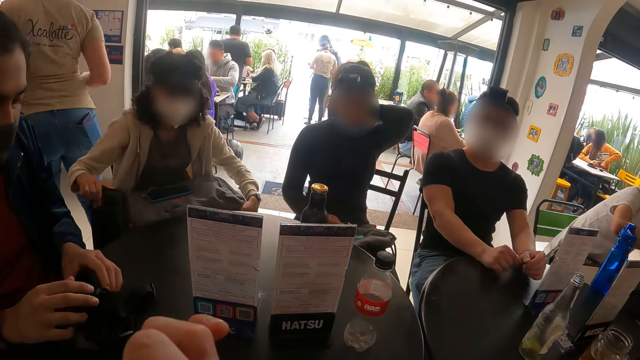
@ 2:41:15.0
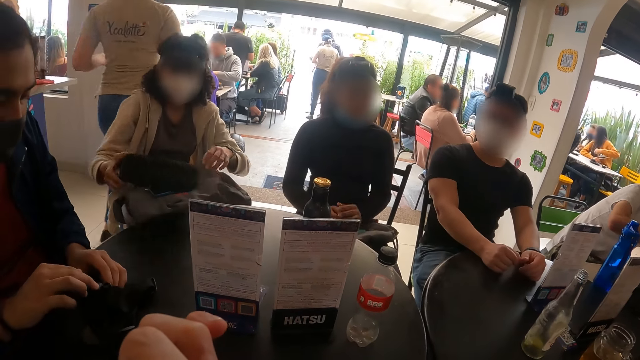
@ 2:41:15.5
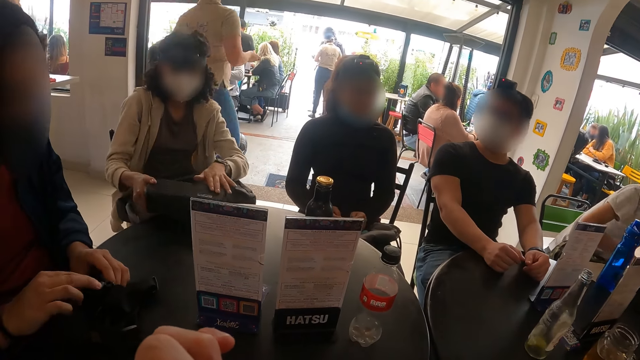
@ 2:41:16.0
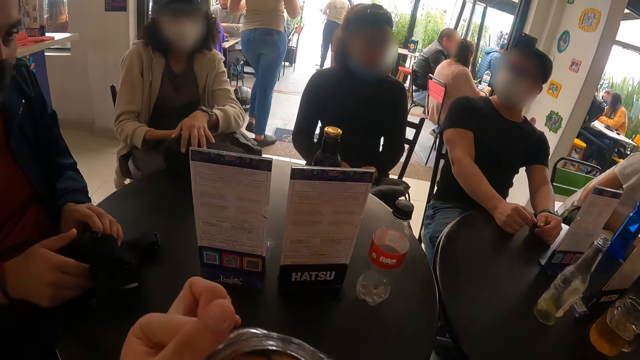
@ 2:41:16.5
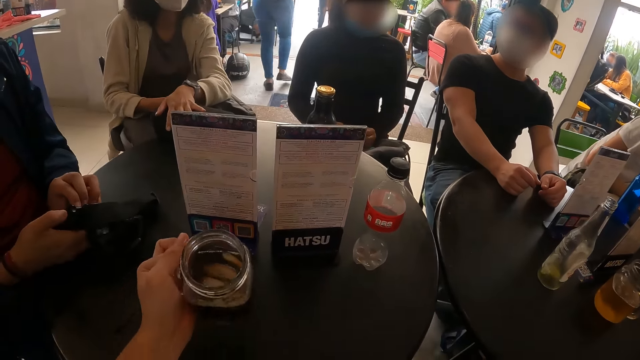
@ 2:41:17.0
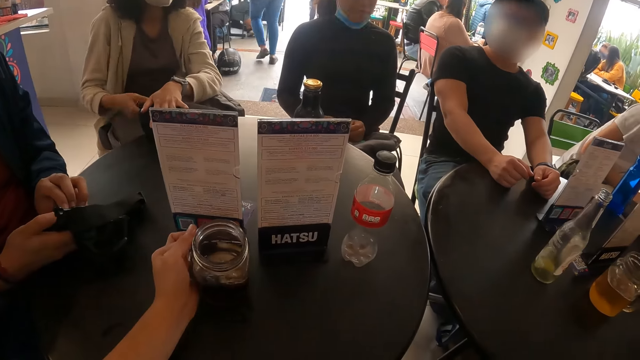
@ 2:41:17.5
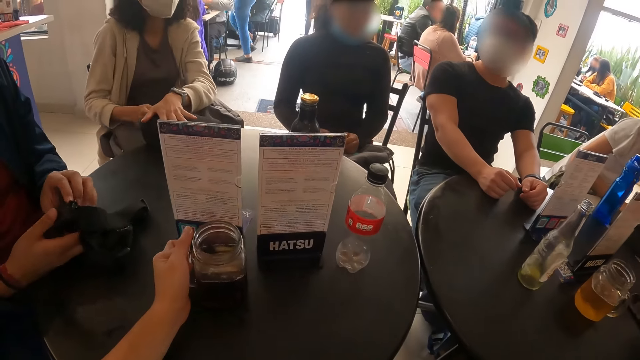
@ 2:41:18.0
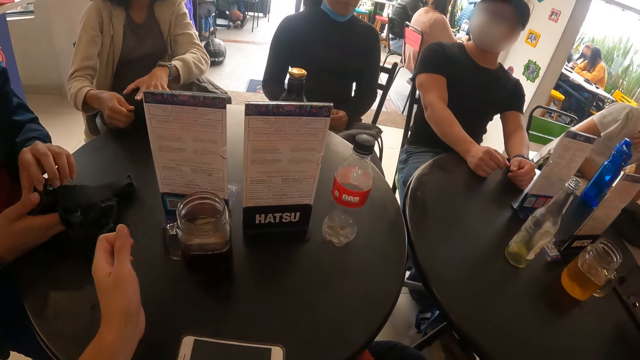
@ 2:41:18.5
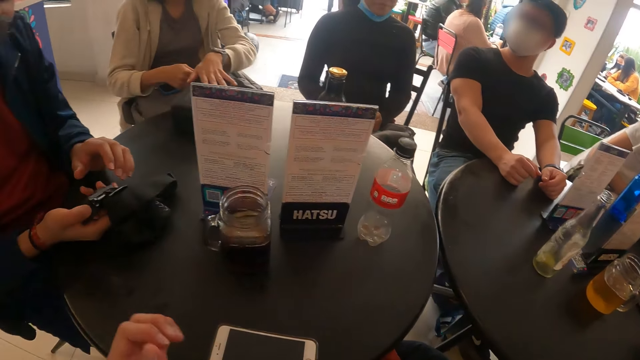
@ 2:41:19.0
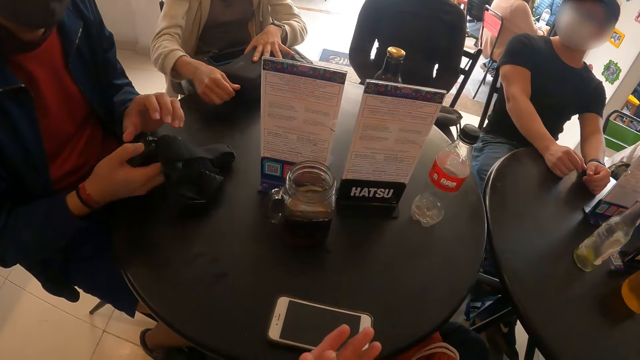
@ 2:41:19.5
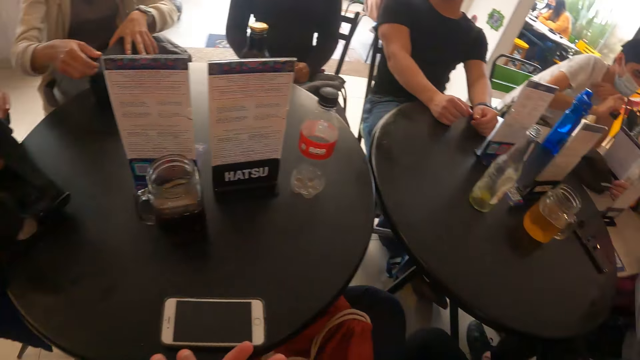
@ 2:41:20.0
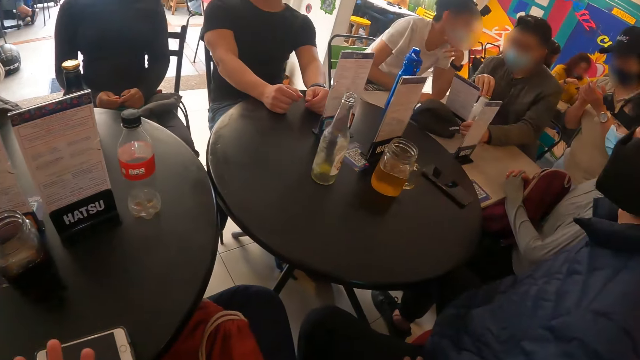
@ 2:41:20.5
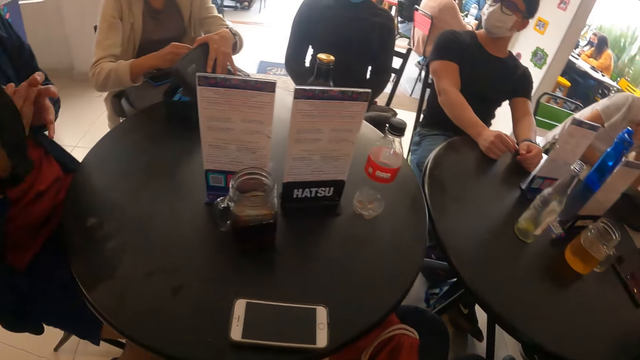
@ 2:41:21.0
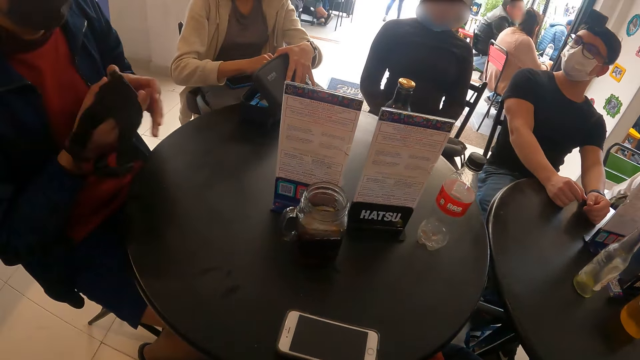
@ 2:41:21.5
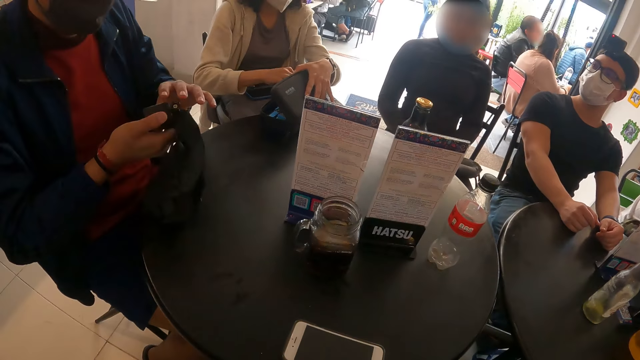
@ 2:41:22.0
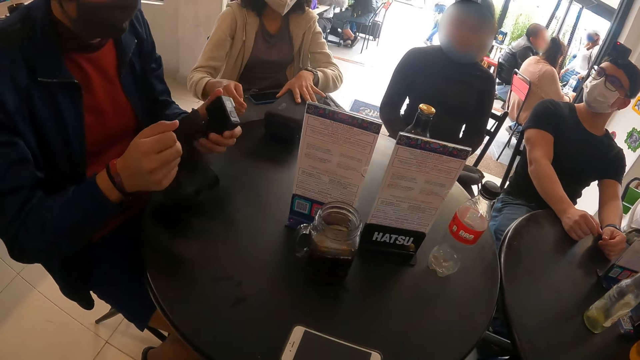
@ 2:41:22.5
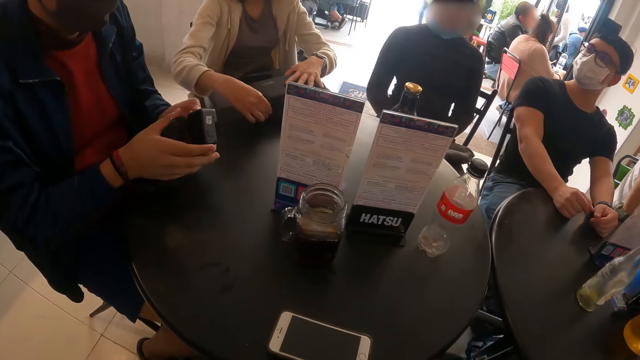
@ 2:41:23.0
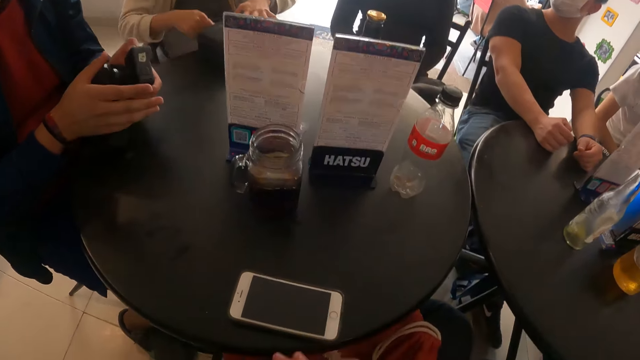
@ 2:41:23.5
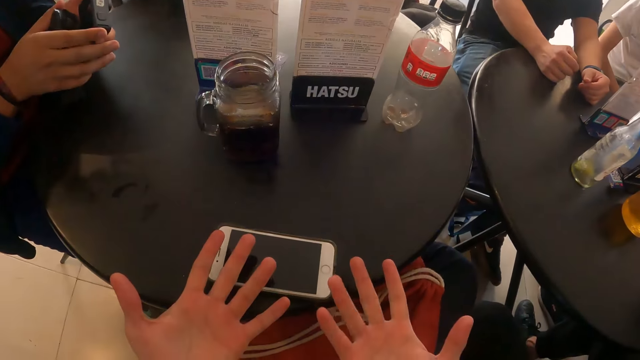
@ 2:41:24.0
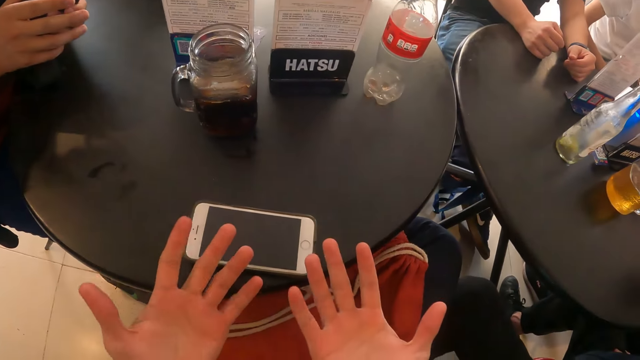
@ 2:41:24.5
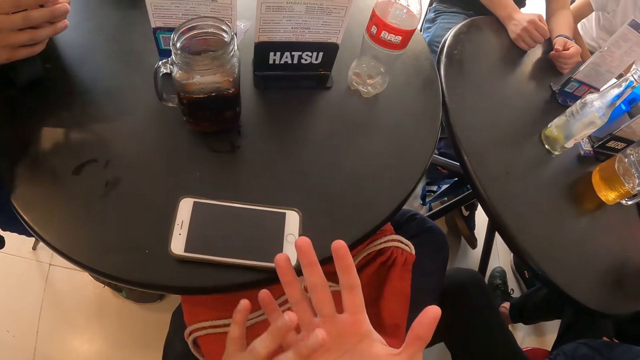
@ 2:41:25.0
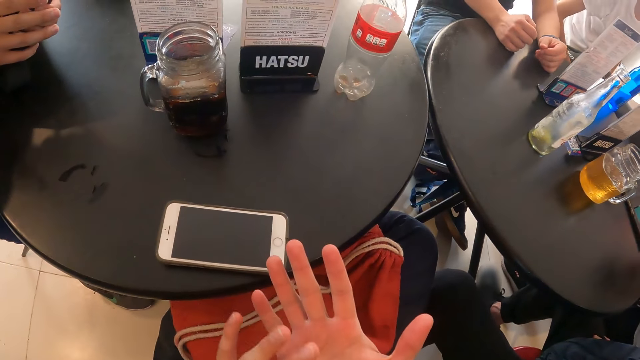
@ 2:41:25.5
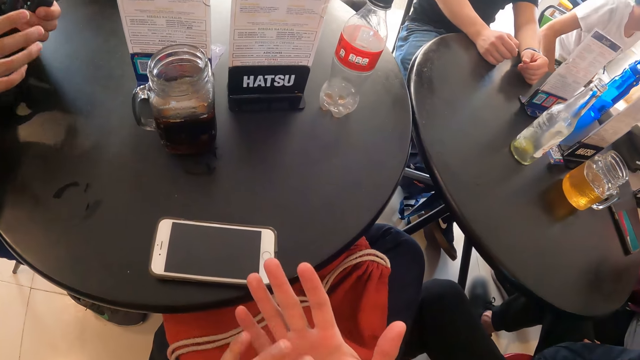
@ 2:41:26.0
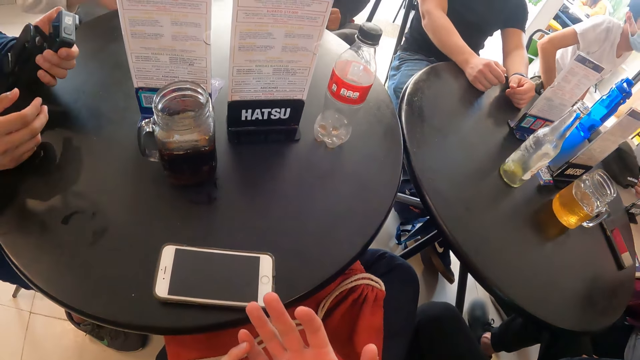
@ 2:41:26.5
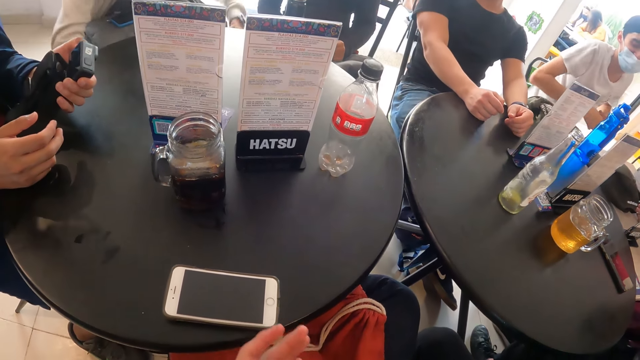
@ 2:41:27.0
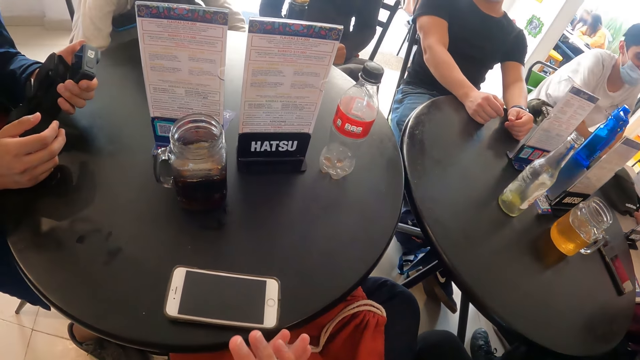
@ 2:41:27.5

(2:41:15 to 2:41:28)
The woman places the case in her right hand on the table. The camera wearer places the cup in their left hand on the table. The woman opens the case on the table with her right hand. The camera wearer looks at the hand. They look around. The man passes the camera in his right hand to his left hand and holds the camera with both hands. The camera wearer looks at the hands. They rub a finger on her right palm.

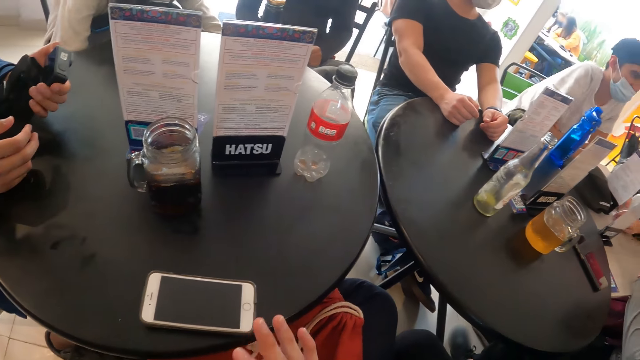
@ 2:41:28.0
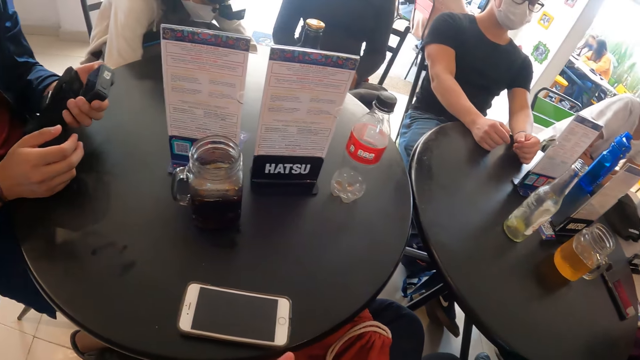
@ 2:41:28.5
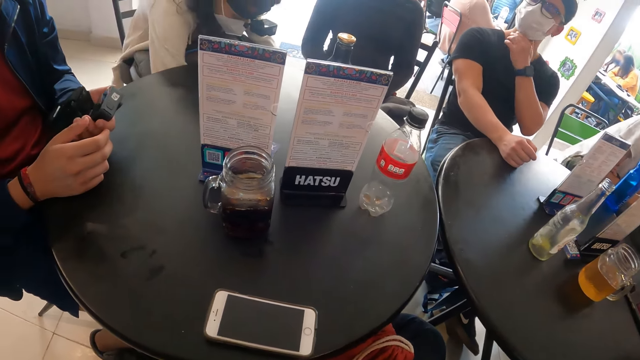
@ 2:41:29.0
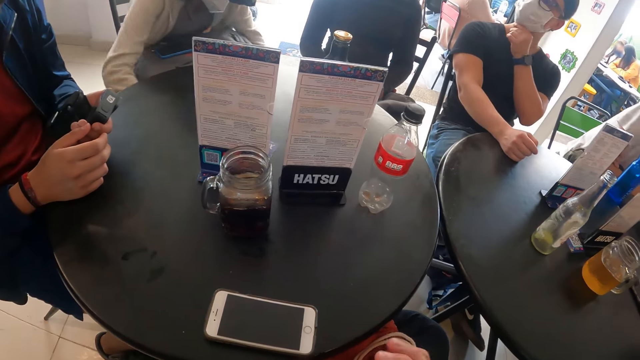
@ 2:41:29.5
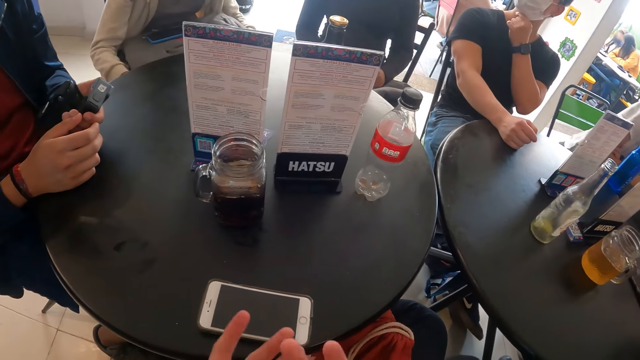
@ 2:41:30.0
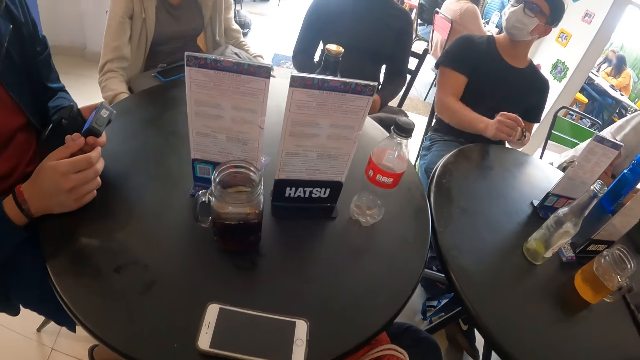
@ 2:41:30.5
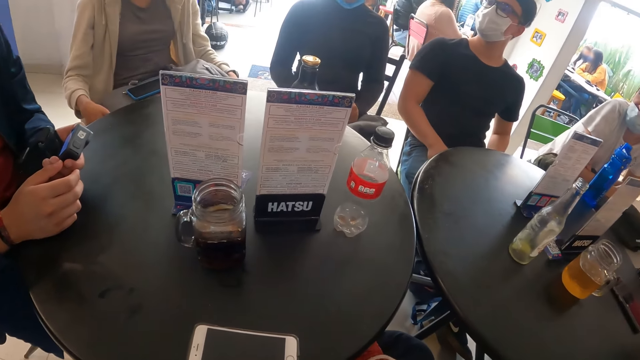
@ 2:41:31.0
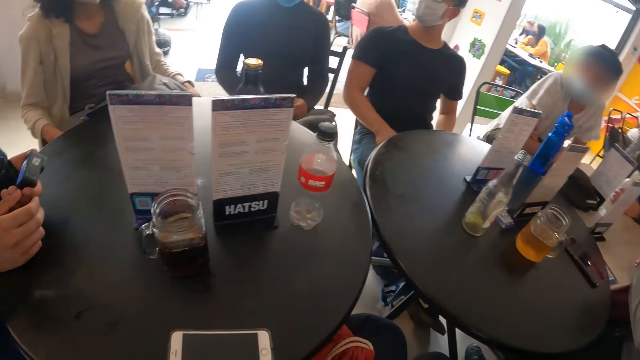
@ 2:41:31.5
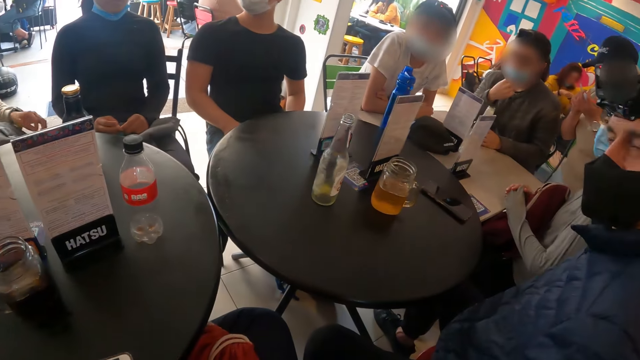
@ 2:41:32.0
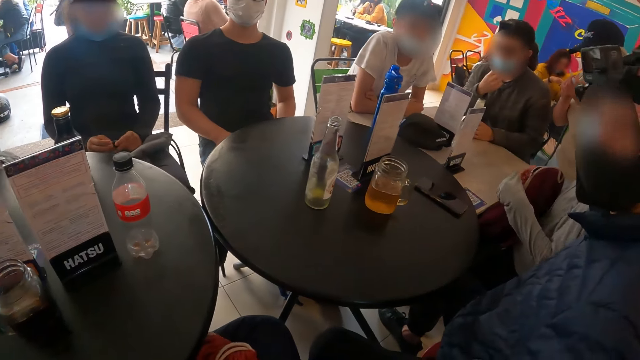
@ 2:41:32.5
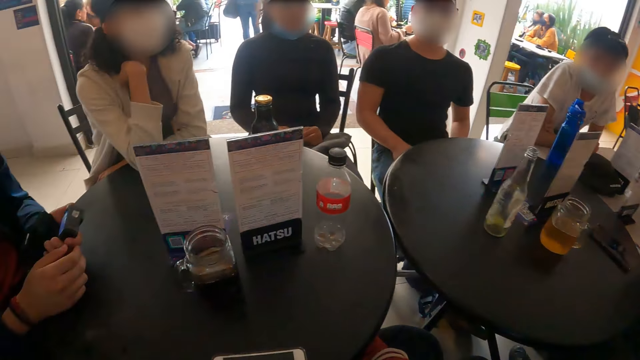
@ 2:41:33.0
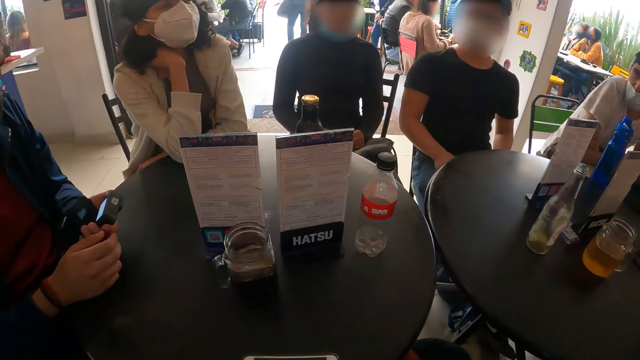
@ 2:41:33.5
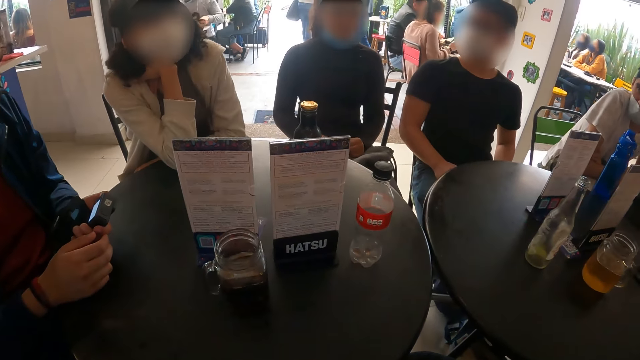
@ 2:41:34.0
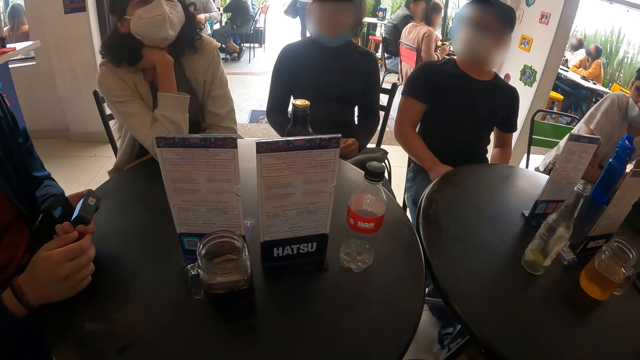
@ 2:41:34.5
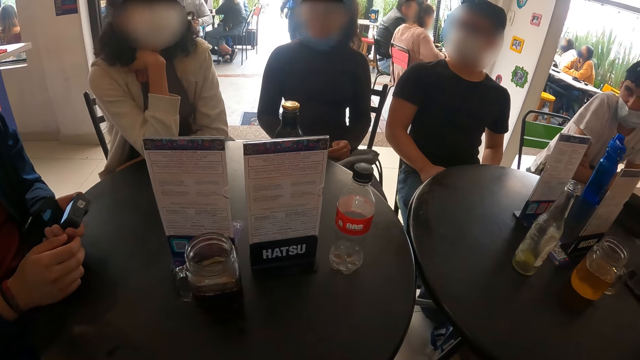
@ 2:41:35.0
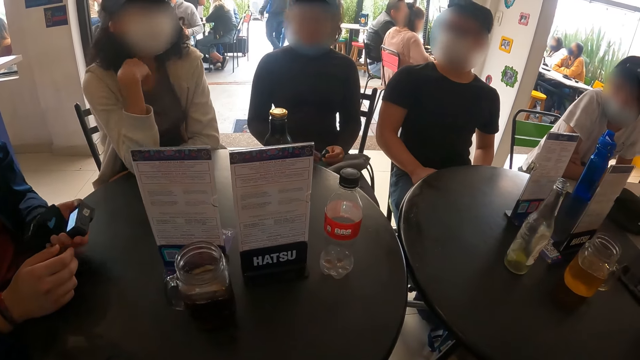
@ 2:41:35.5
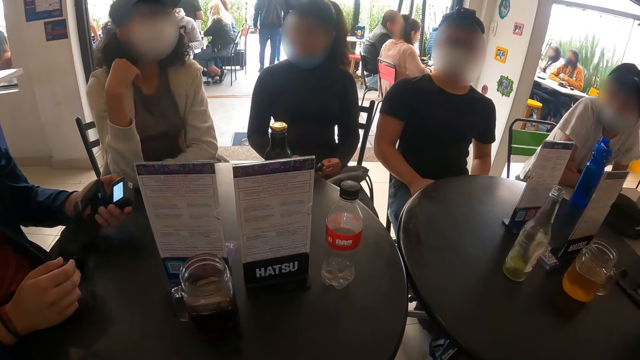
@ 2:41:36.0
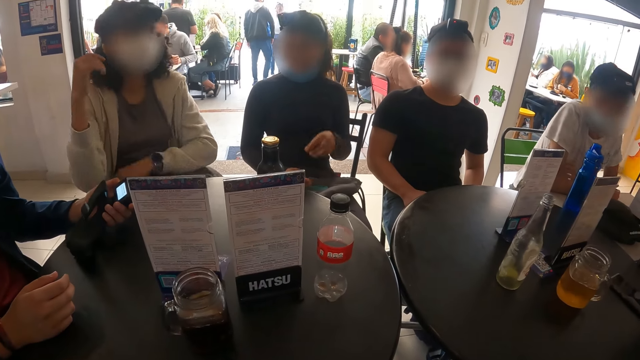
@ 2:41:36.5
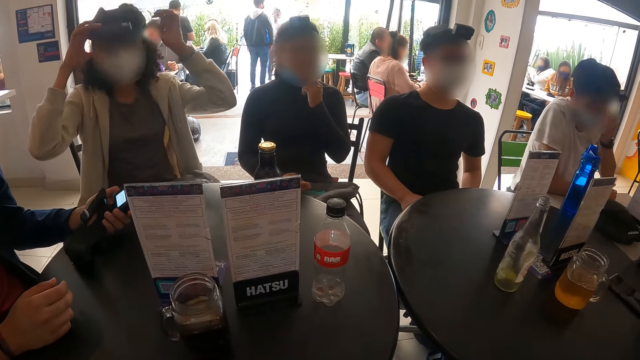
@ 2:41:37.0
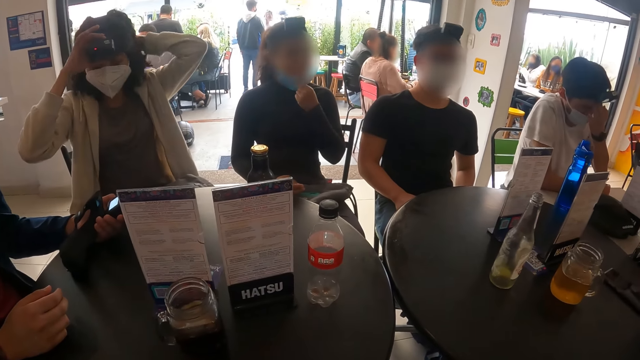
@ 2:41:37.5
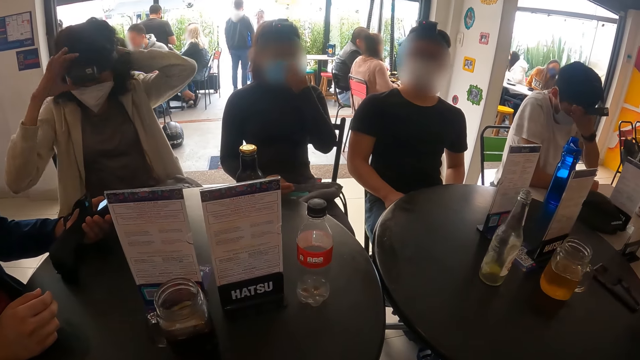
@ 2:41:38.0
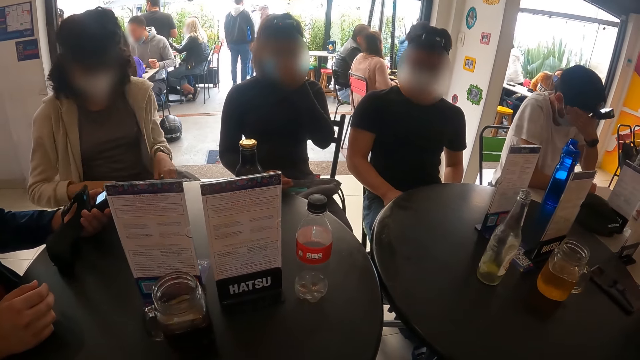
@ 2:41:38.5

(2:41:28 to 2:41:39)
The man touches his neck with his left hand. The camera wearer looks around. The woman adjusts a camera on her head with her hands.
